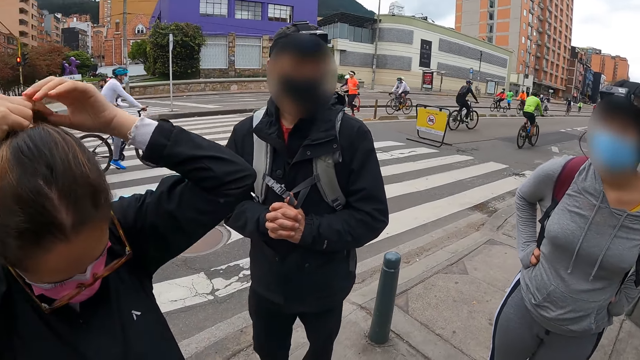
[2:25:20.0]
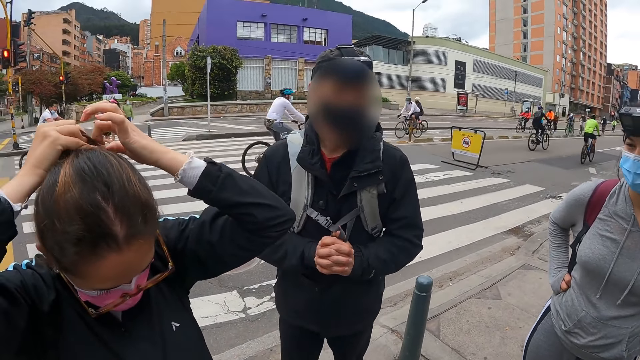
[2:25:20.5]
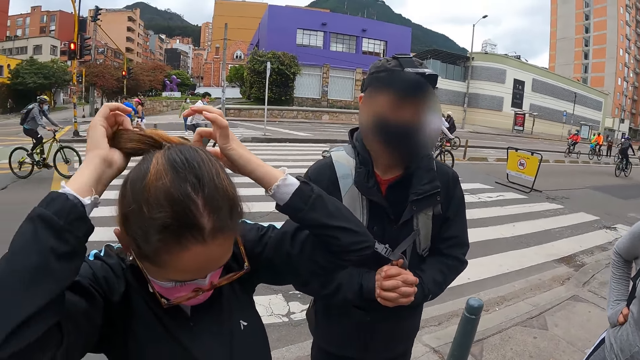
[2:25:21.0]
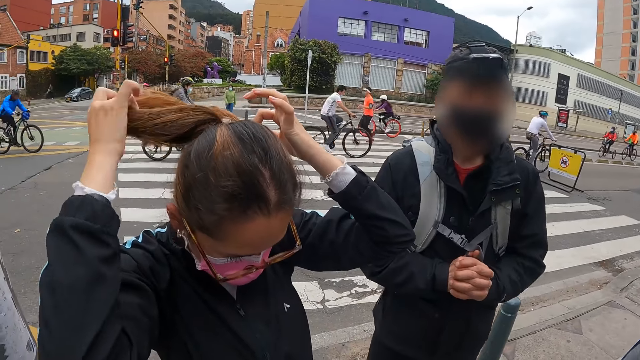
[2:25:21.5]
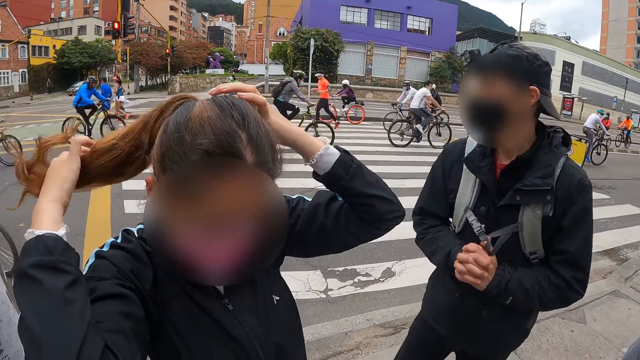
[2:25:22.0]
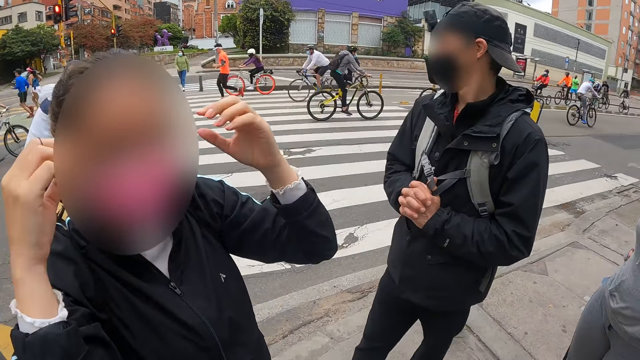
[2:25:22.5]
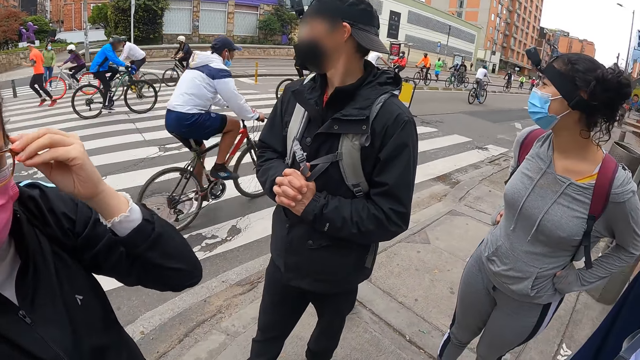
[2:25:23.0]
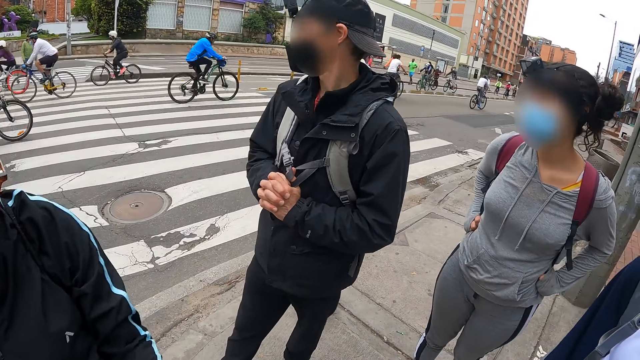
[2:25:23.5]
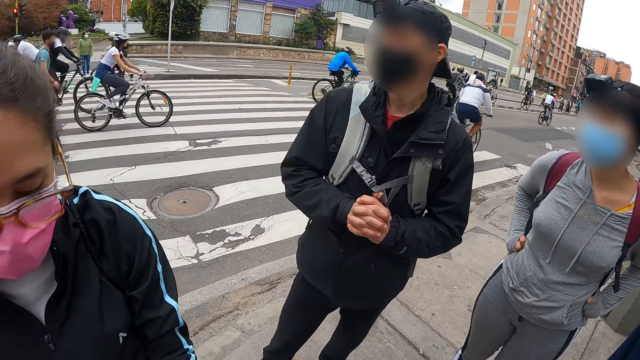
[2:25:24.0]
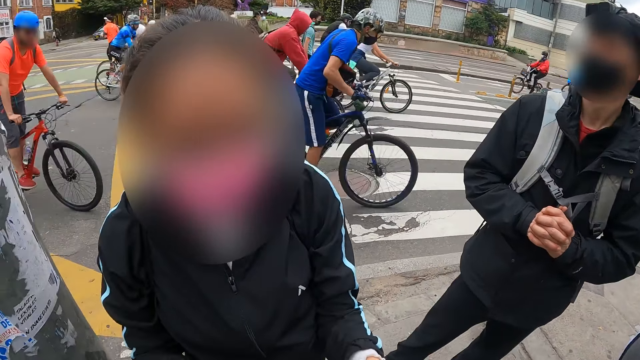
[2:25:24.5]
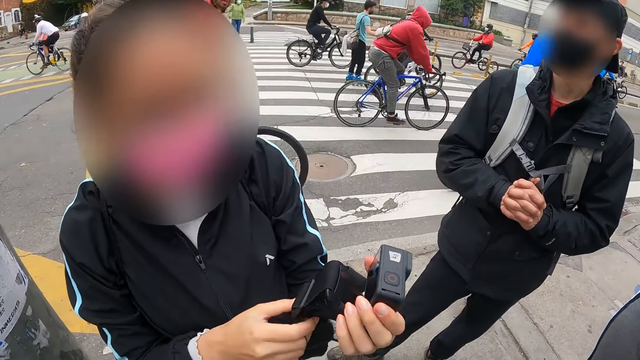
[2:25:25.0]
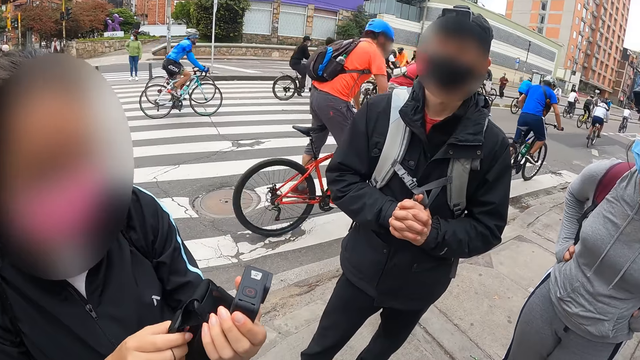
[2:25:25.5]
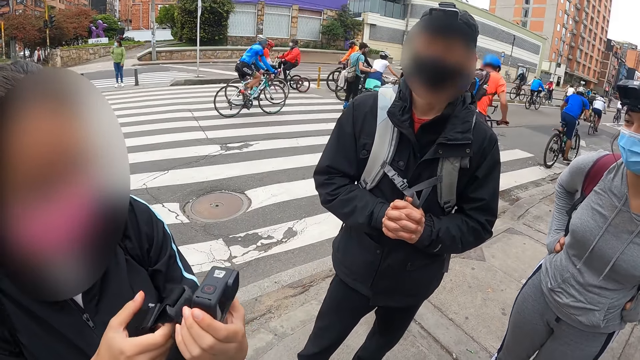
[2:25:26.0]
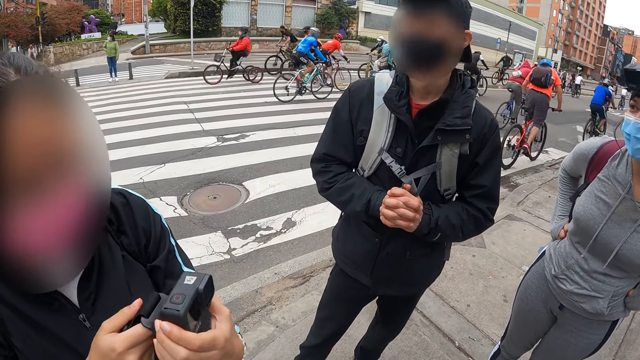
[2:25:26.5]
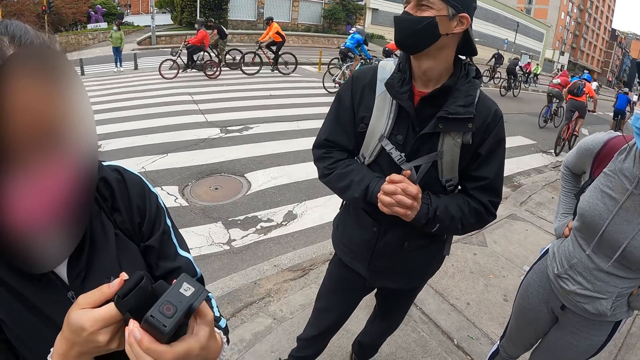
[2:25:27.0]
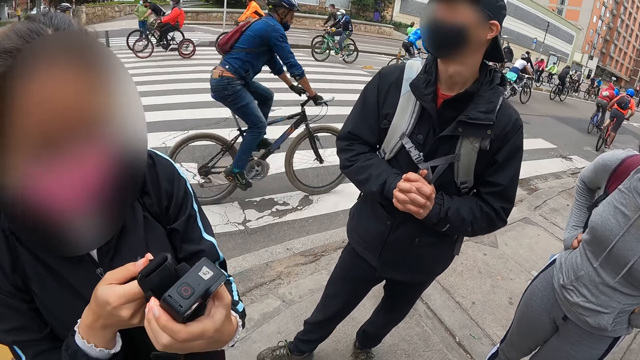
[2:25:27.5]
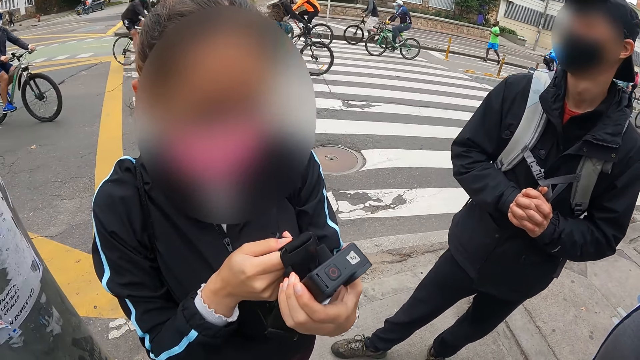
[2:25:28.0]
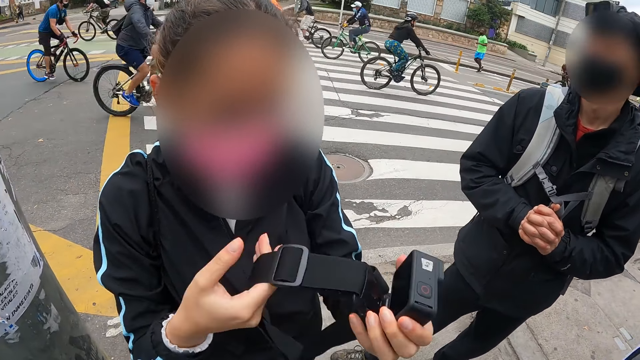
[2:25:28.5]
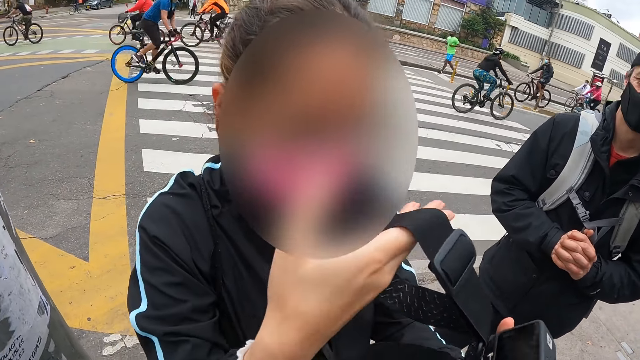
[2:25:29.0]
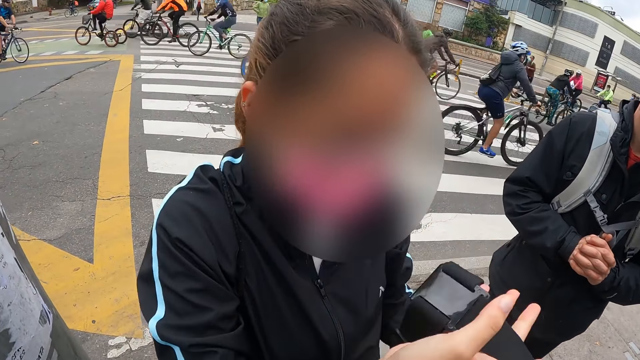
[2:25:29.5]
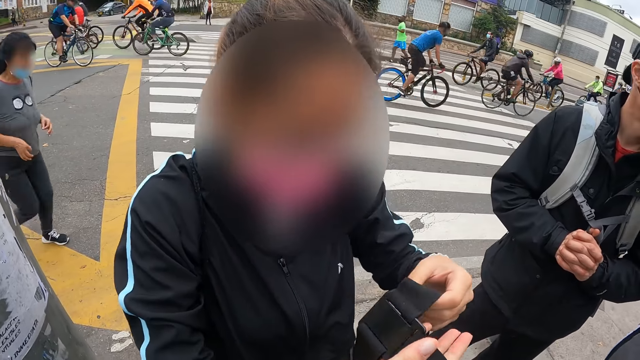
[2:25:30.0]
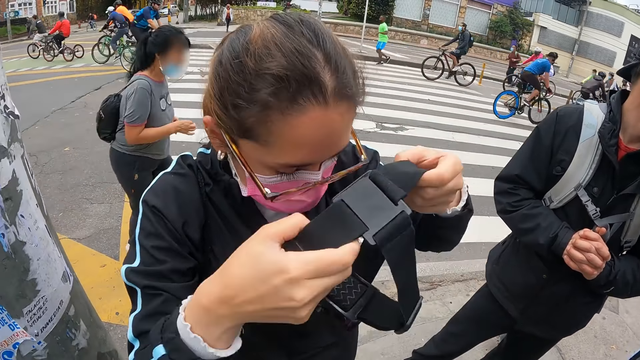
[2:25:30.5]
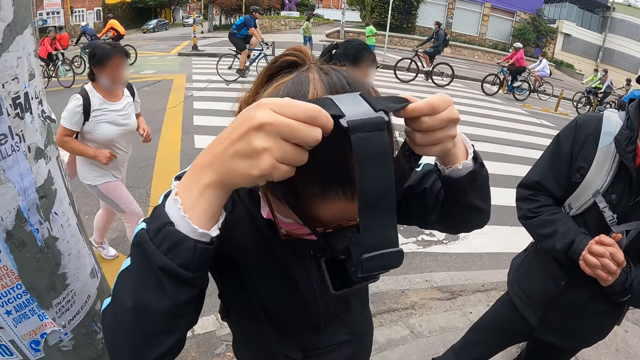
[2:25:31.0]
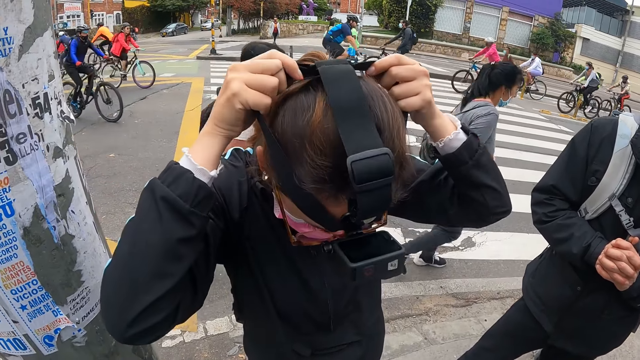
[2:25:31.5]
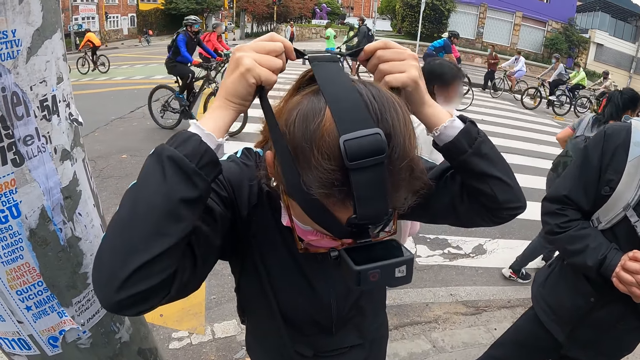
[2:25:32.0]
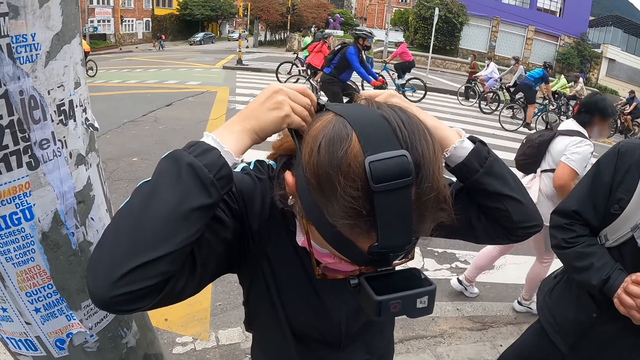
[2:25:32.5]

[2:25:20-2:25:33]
The woman adjusts her glasses on her face with both hands, takes the camera from the camera wearer with both hands, and wears the camera on her head with both hands.

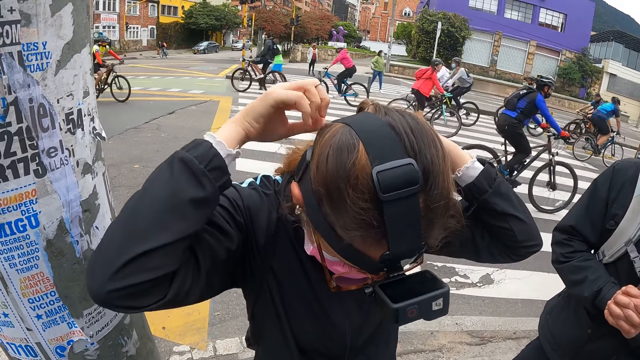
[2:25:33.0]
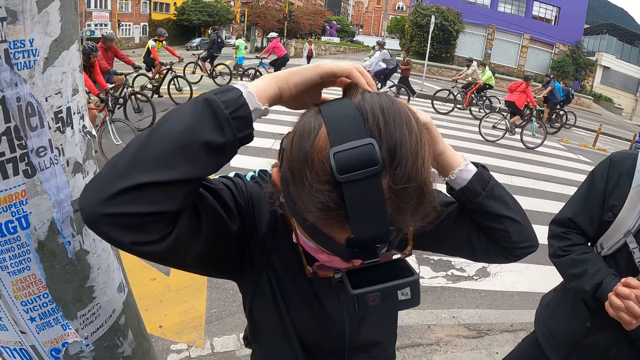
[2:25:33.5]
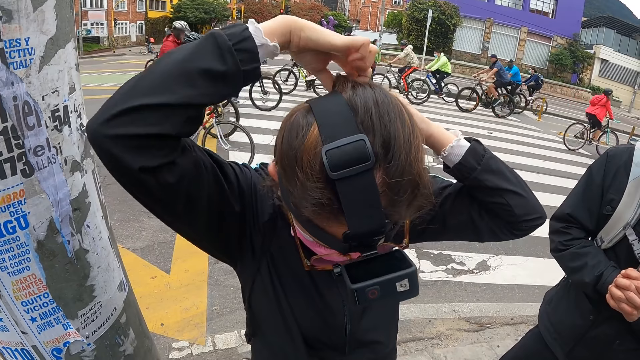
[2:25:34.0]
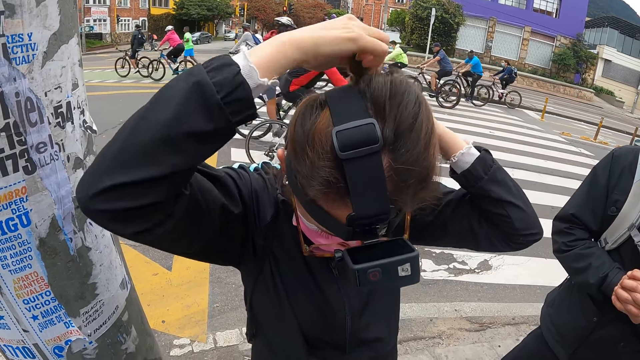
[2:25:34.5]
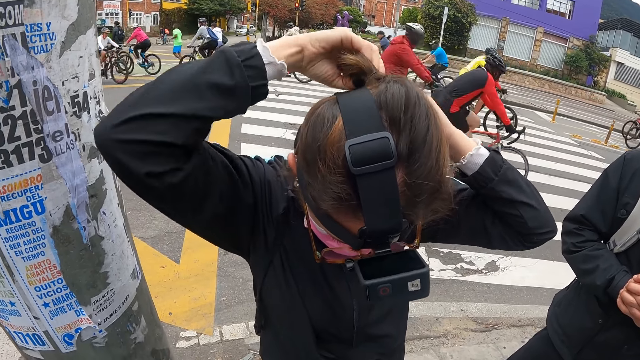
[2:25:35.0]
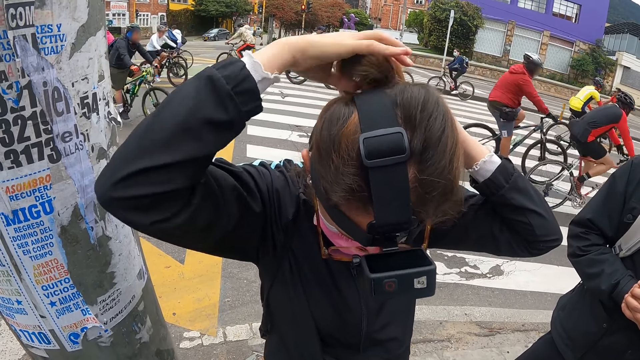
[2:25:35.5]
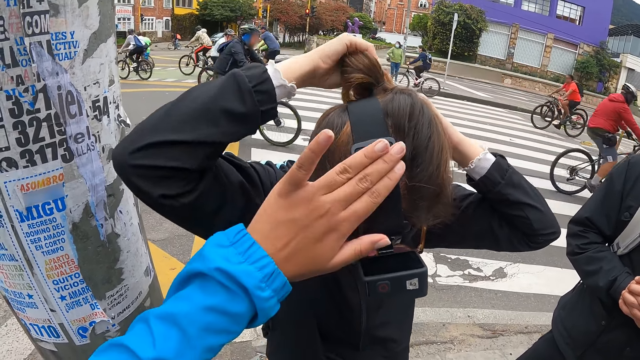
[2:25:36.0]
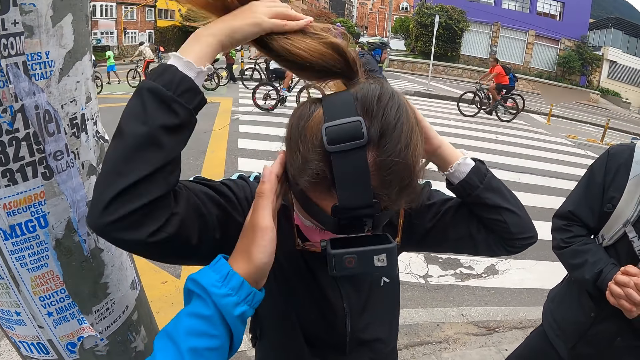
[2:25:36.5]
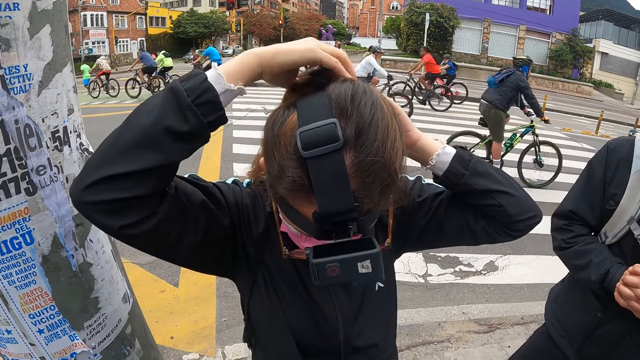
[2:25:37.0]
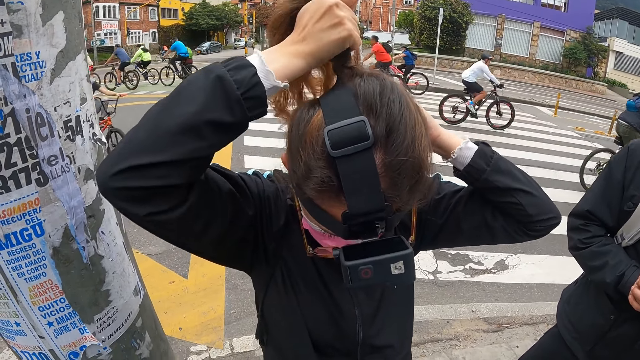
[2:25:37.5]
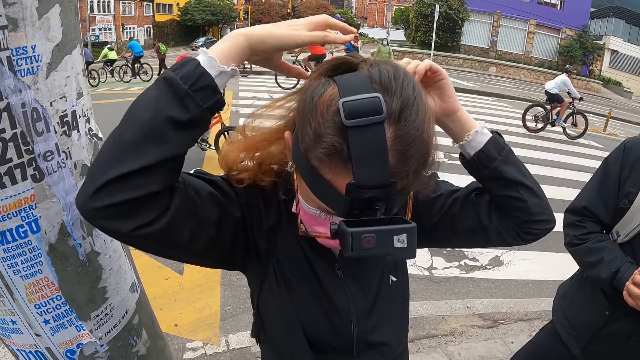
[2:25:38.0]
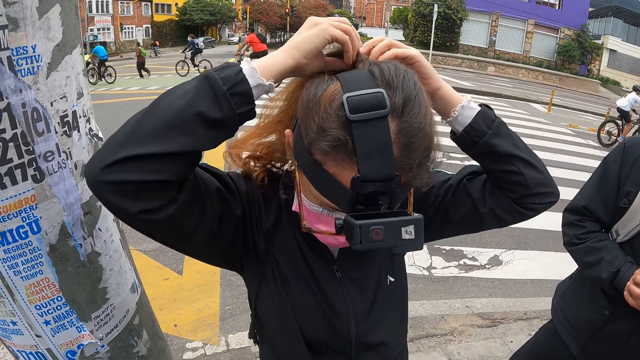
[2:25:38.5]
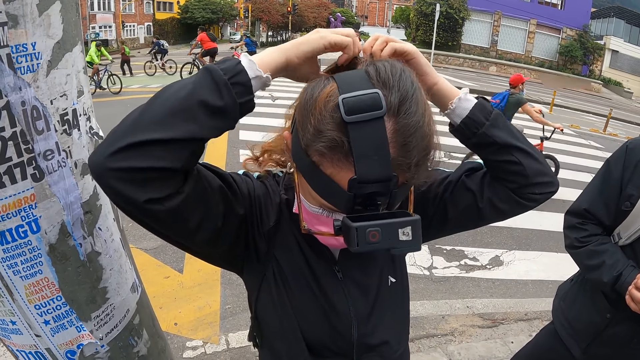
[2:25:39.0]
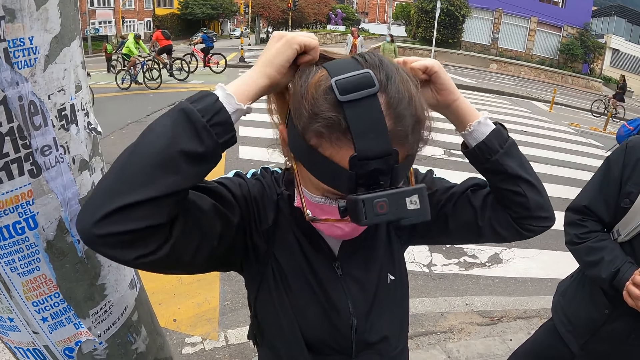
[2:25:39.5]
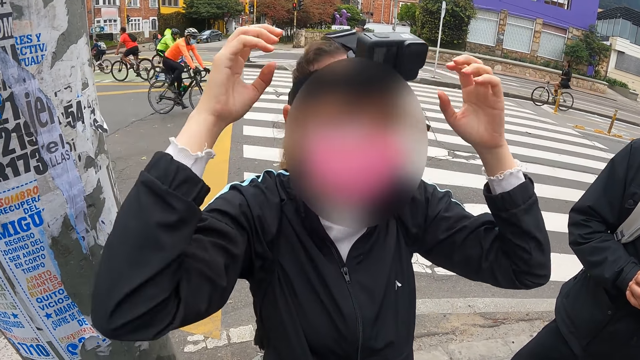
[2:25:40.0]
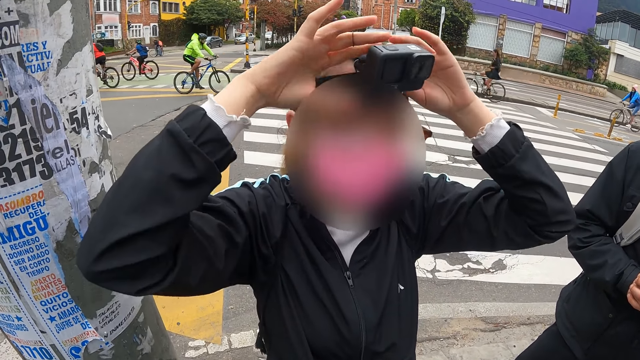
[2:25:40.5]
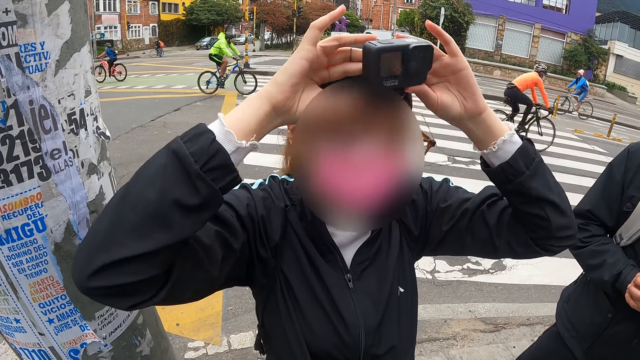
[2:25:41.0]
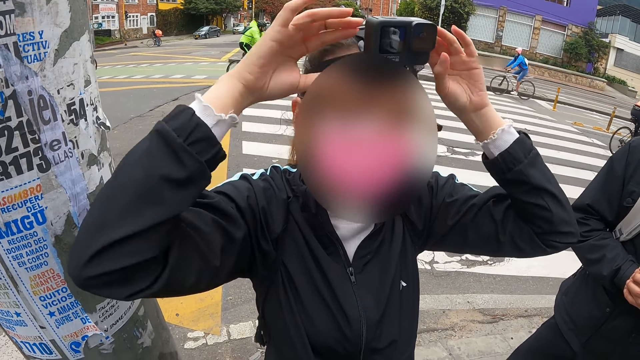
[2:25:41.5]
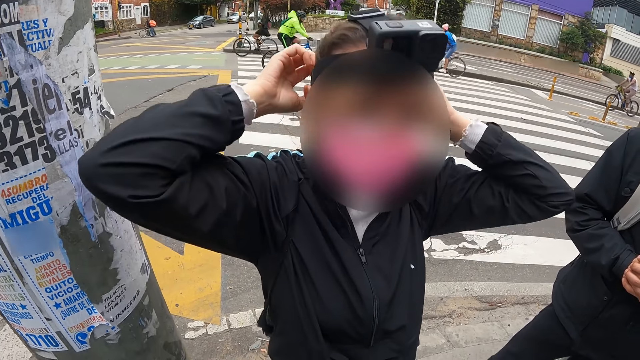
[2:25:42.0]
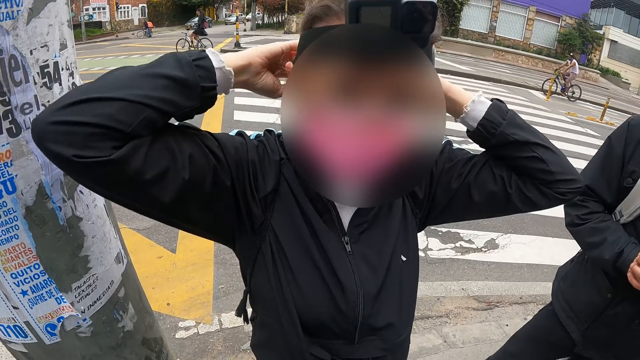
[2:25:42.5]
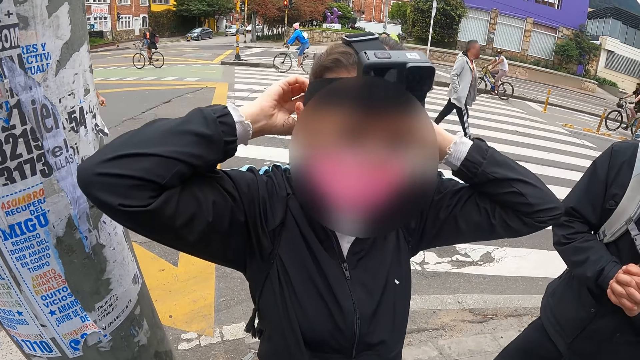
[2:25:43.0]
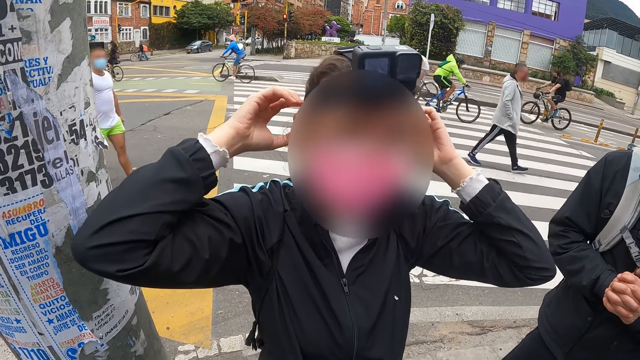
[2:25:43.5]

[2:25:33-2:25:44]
The camera wearer adjusts the camera on the head of the woman with his left hand. The woman adjusts her hair with both hands and adjusts the camera on her head with both hands.
